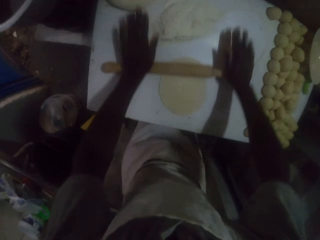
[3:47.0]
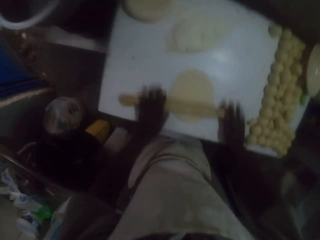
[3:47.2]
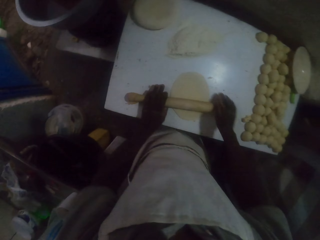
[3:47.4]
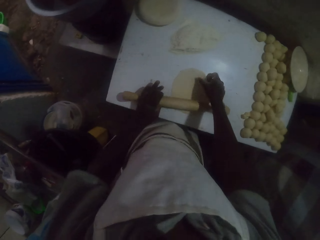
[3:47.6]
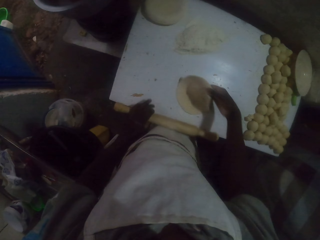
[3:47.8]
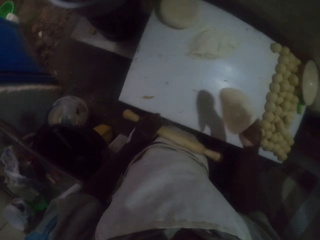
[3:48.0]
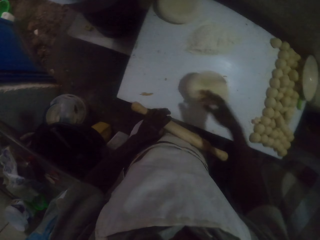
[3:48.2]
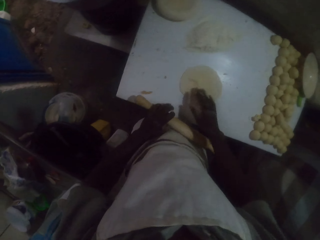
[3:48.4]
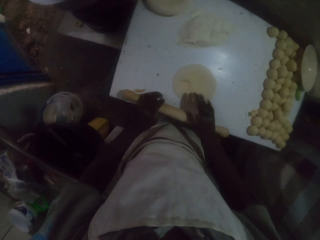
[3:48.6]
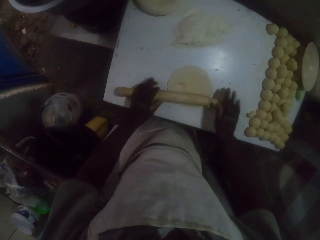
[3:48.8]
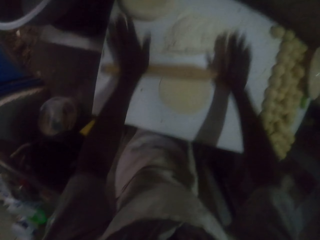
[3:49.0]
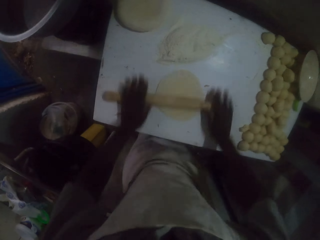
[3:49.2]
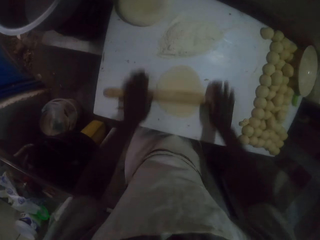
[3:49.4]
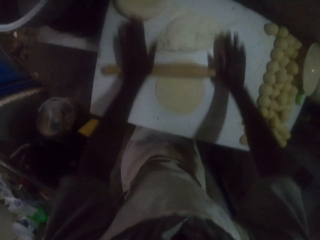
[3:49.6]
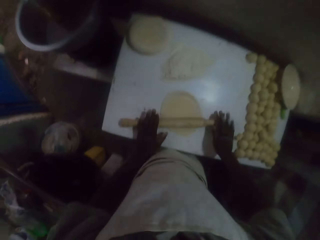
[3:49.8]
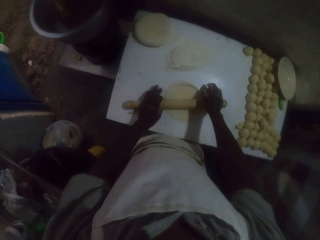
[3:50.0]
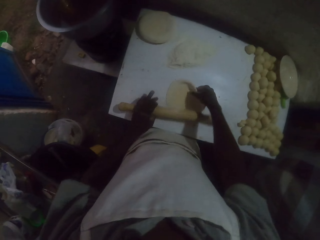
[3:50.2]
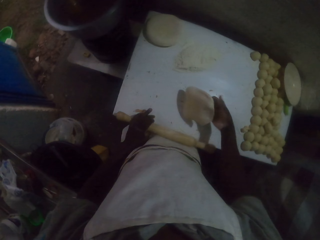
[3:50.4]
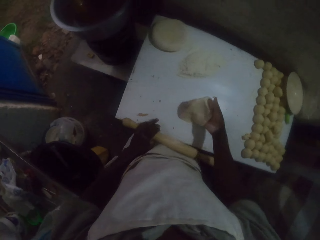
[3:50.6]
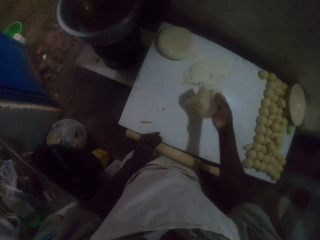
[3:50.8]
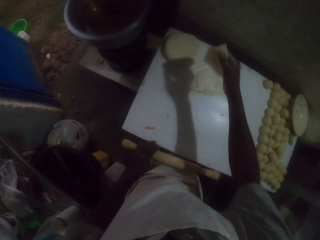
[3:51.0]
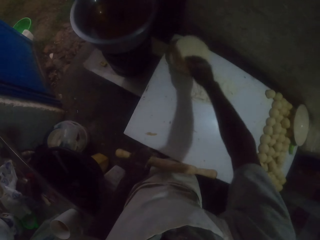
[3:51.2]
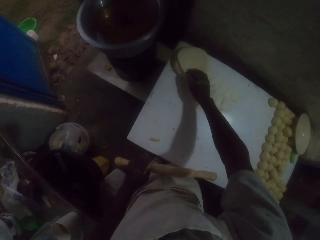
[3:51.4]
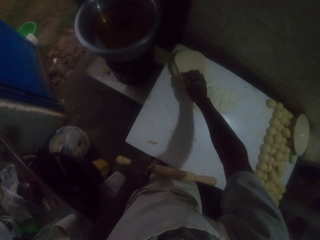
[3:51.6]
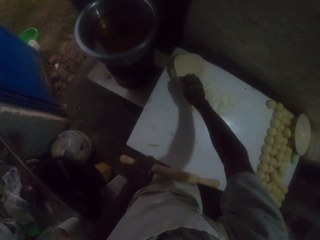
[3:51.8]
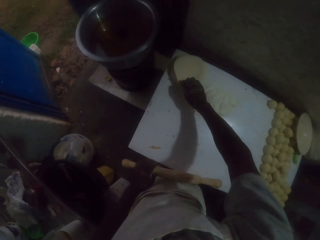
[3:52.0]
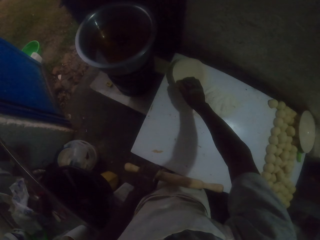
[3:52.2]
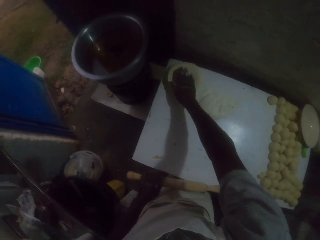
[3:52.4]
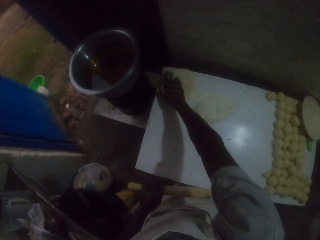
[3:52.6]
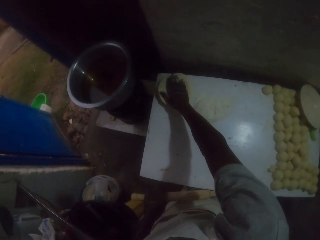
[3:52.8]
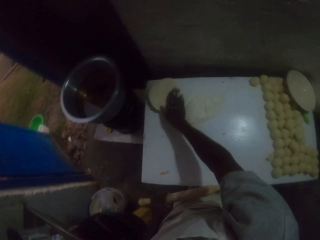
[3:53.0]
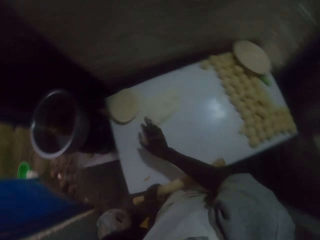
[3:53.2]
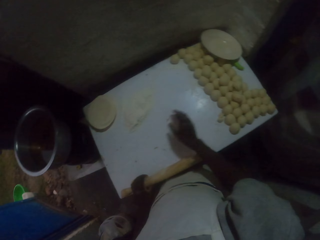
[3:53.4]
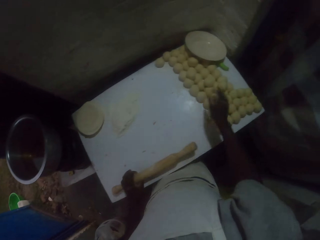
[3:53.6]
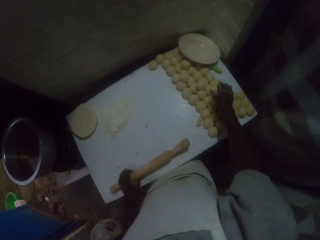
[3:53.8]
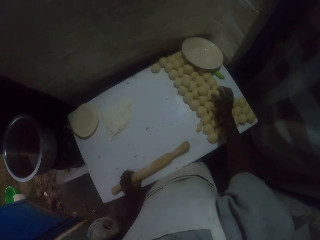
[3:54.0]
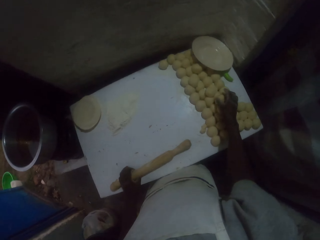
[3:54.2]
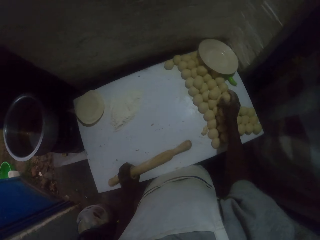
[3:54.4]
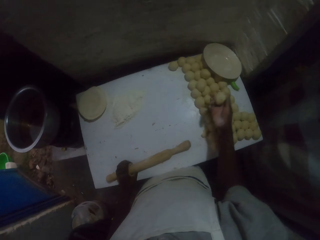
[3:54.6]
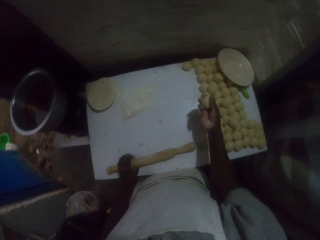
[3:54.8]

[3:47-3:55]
The camera wearer rolls the dough with the rolling pin. They place the rolled dough on others. They pick a dough roll on the table with the right hand.

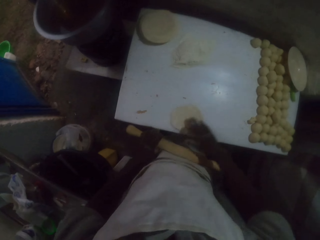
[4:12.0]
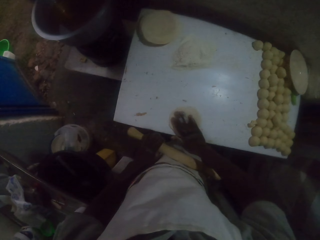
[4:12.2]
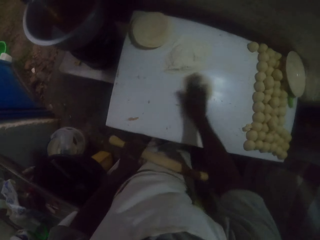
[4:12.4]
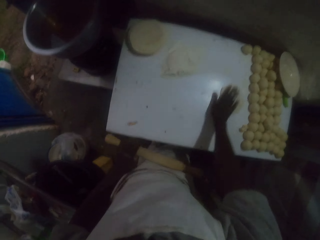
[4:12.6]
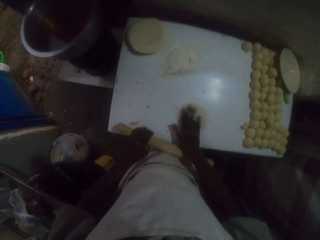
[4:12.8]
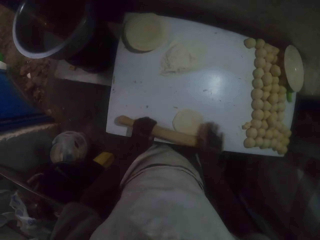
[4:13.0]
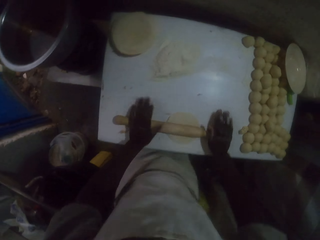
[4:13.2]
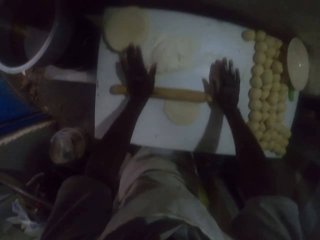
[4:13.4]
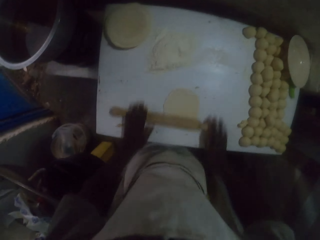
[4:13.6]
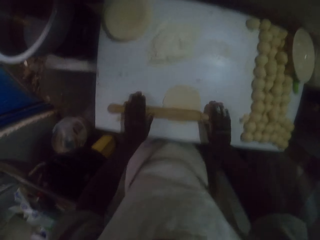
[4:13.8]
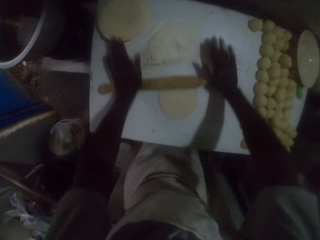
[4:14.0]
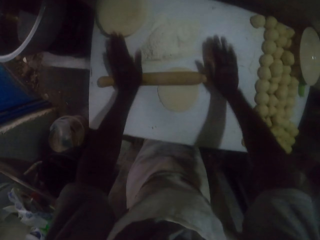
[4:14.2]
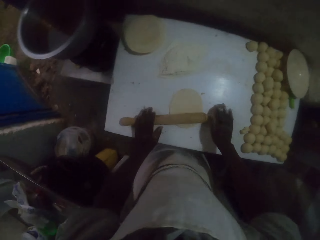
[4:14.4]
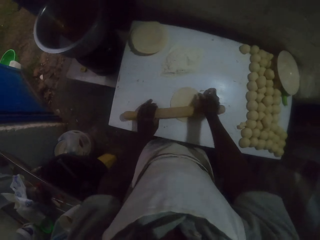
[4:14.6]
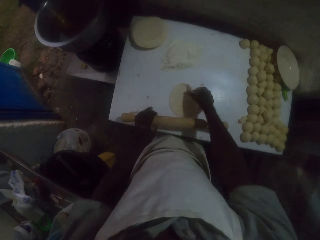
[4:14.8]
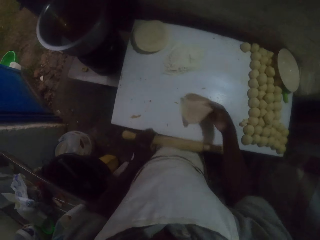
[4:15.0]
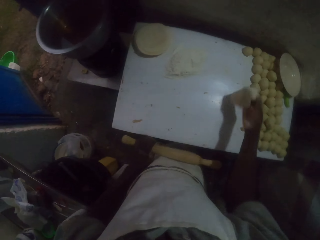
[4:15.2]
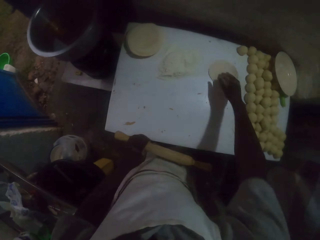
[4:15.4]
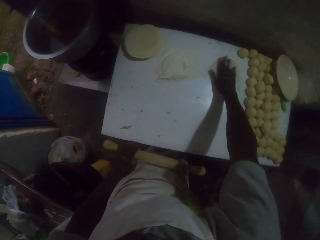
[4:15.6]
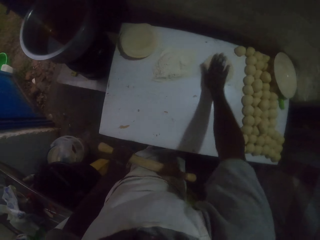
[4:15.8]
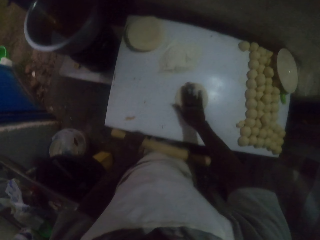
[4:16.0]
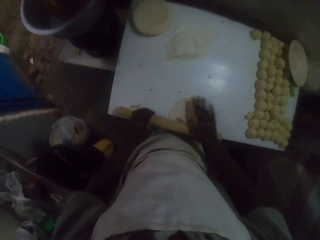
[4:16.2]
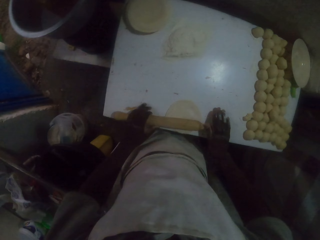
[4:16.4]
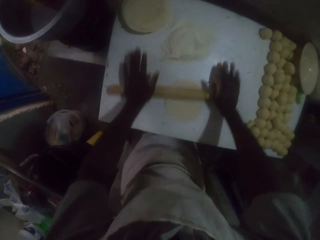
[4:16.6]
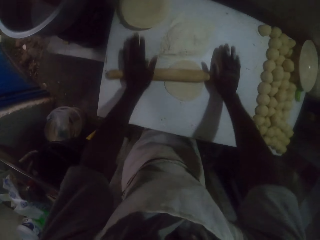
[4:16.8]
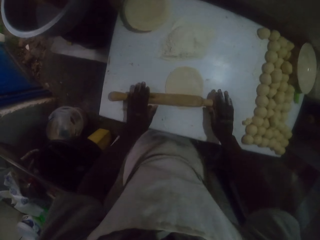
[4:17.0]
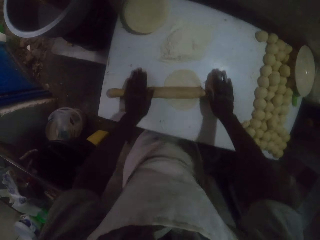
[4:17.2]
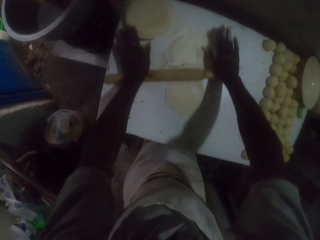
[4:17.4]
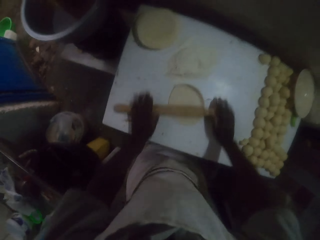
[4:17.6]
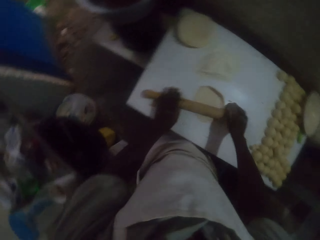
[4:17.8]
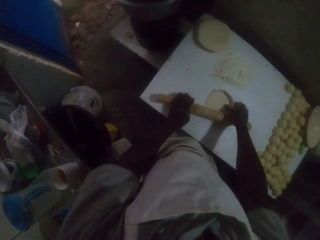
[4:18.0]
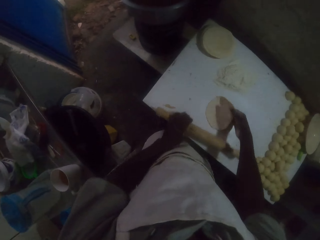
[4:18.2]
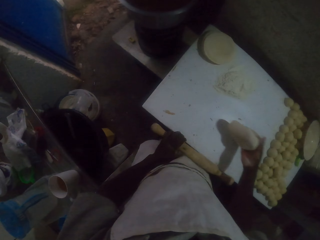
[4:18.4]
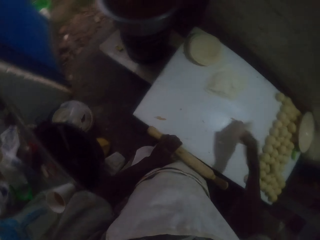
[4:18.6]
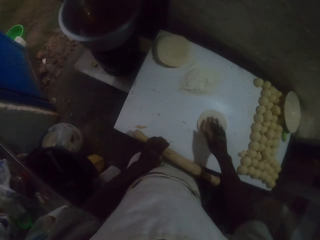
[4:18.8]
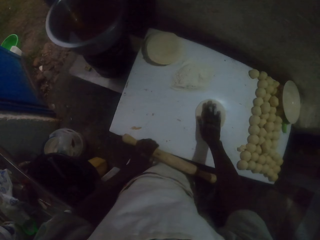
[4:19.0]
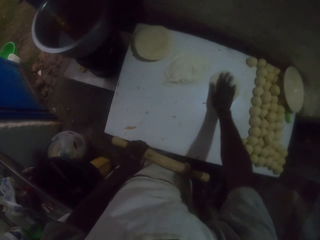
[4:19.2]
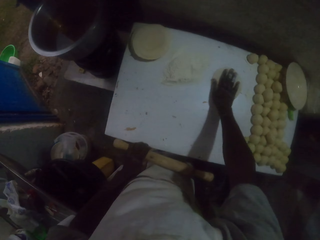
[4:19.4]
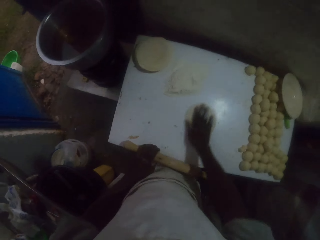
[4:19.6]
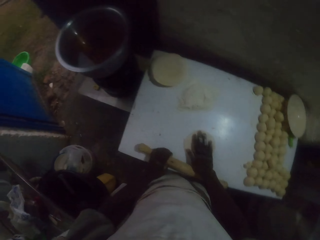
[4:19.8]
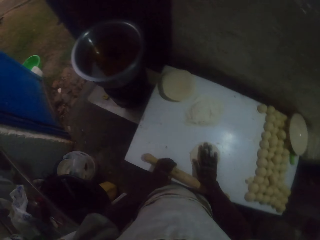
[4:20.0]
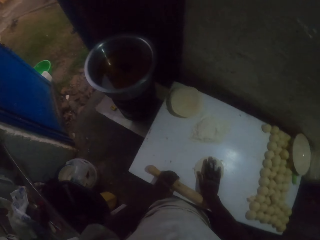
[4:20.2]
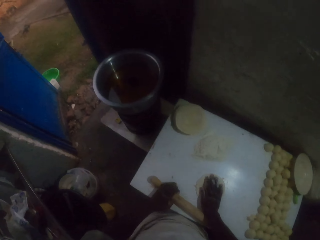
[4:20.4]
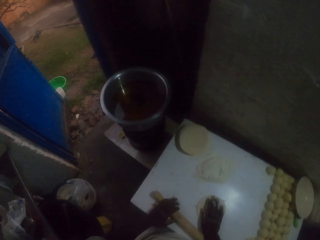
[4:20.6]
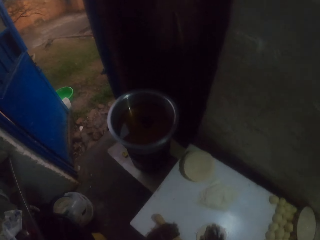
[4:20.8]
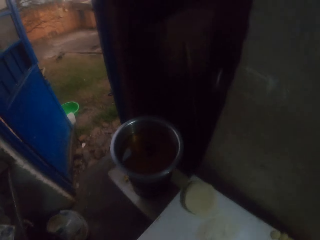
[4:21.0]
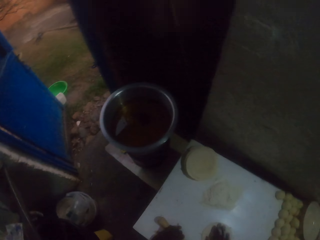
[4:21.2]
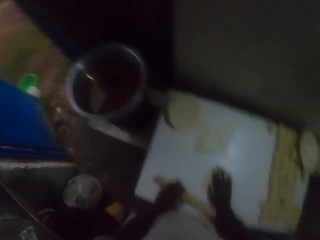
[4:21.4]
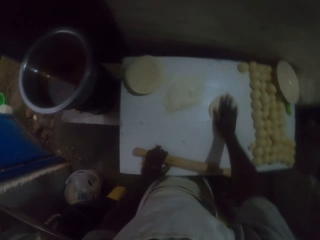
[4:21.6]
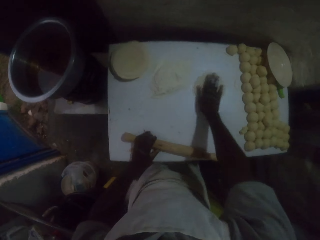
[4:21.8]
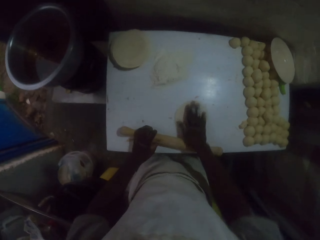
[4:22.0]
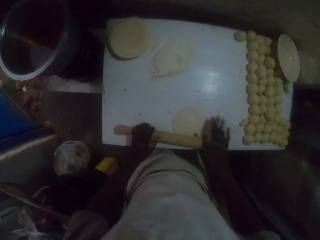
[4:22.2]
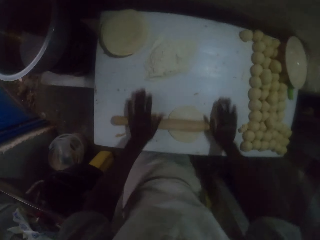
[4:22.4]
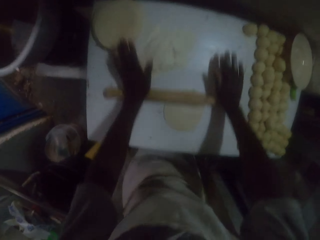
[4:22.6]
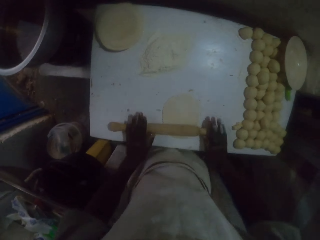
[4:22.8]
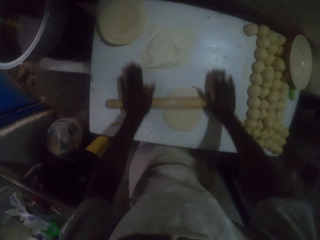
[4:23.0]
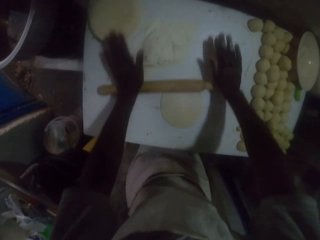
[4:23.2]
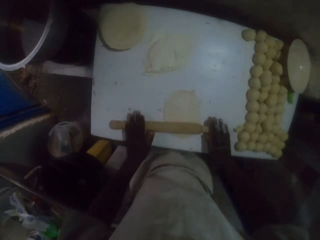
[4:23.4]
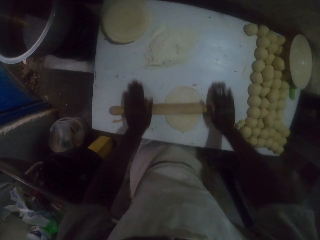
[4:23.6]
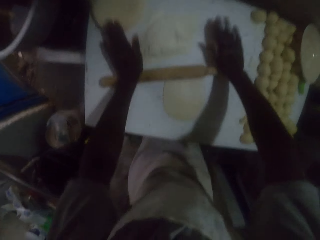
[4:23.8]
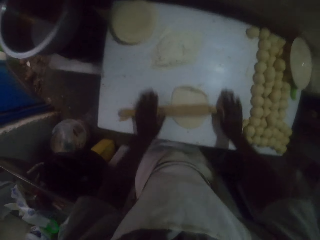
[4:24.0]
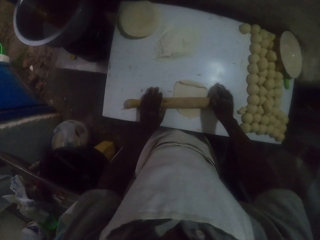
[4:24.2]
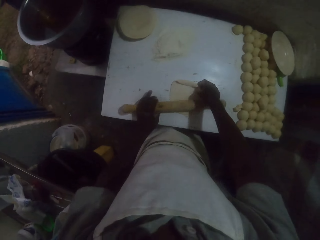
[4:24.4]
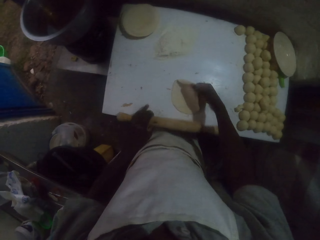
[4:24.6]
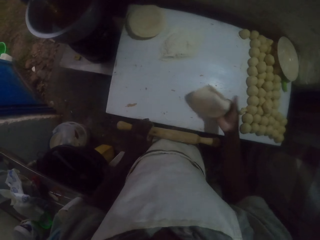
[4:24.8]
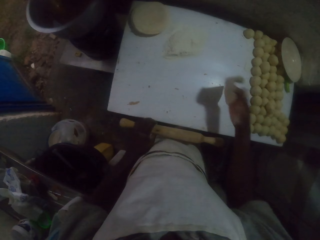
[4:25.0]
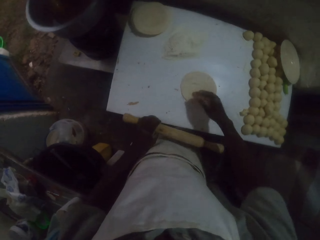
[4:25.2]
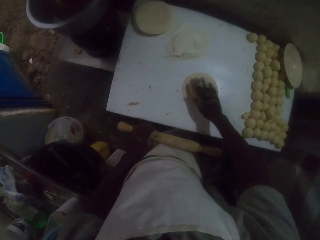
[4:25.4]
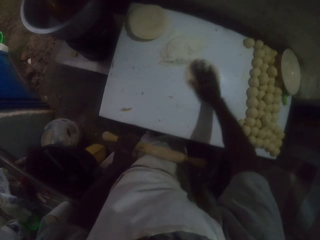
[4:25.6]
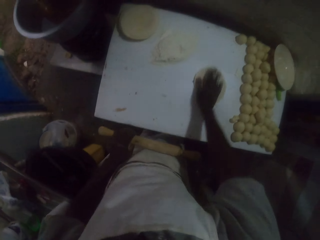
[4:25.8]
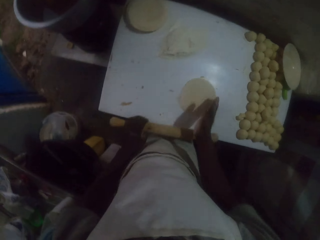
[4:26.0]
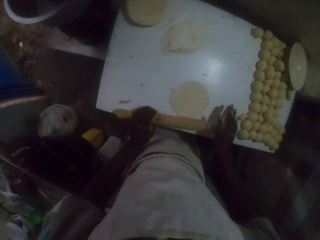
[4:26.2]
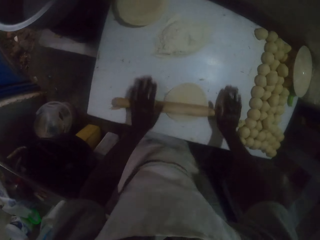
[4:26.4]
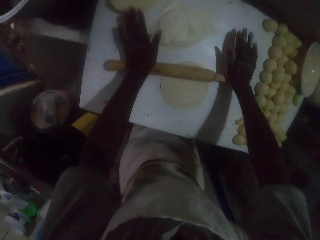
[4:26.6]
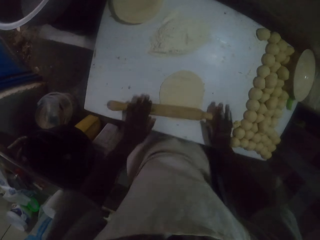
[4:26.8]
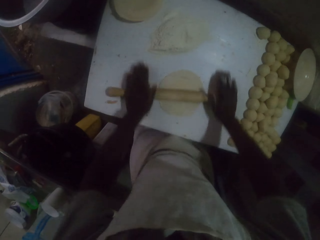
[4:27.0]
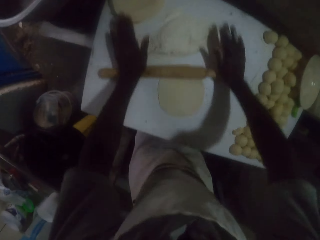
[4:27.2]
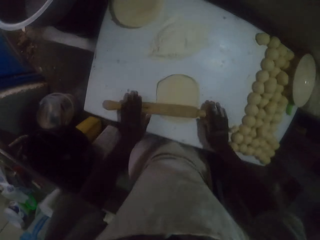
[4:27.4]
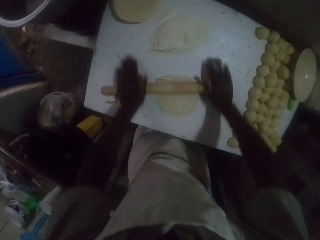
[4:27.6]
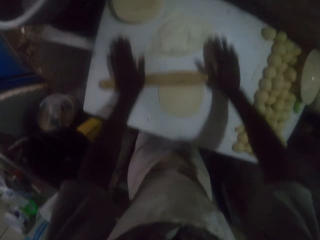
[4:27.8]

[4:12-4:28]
The camera wearer turns the dough with the right hand. They roll the dough with the rolling pin. They rub the flour on the table with the dough roll in the right hand. They turn the dough with the right hand. They roll the dough with the rolling pin. They turn the dough with the right hand.
